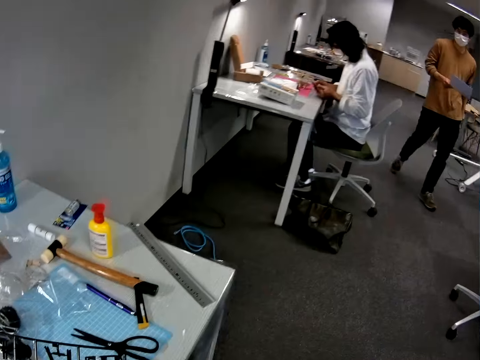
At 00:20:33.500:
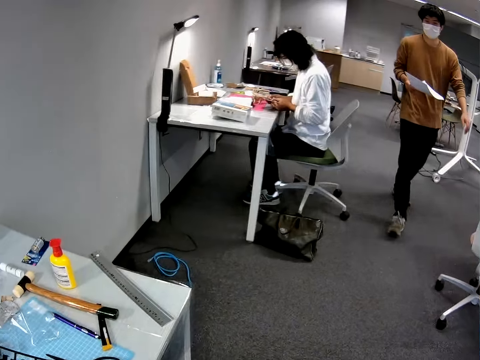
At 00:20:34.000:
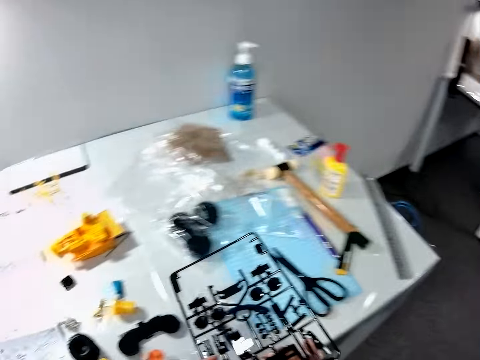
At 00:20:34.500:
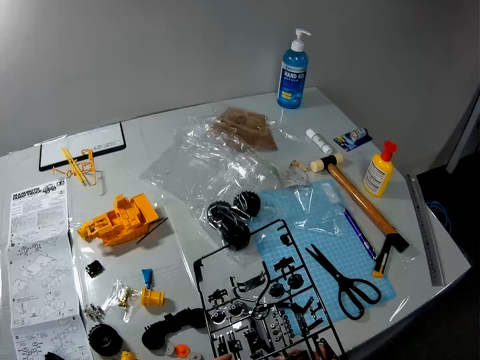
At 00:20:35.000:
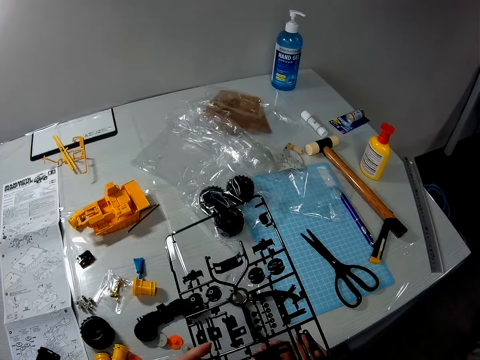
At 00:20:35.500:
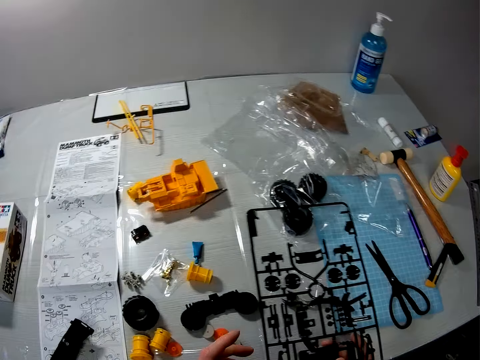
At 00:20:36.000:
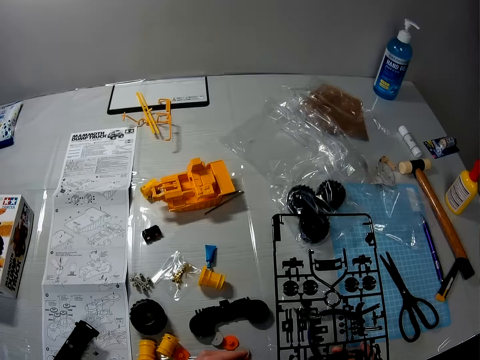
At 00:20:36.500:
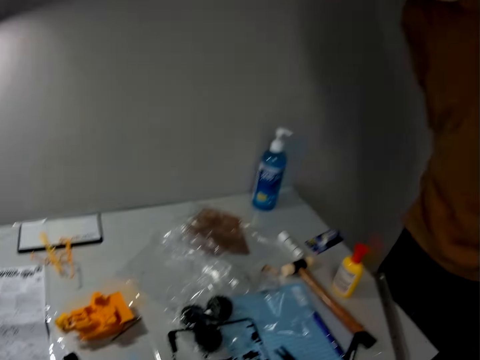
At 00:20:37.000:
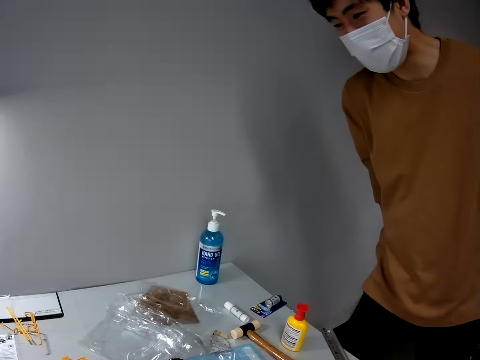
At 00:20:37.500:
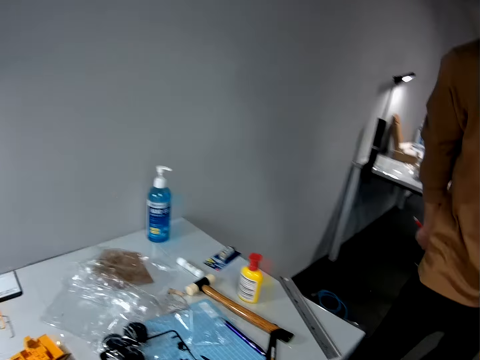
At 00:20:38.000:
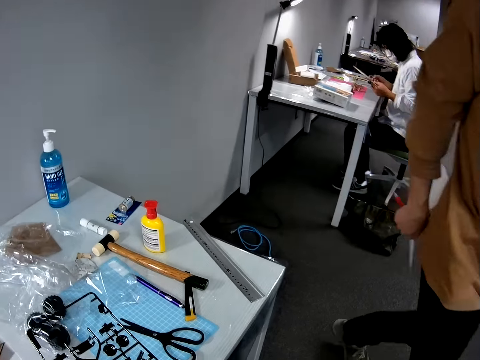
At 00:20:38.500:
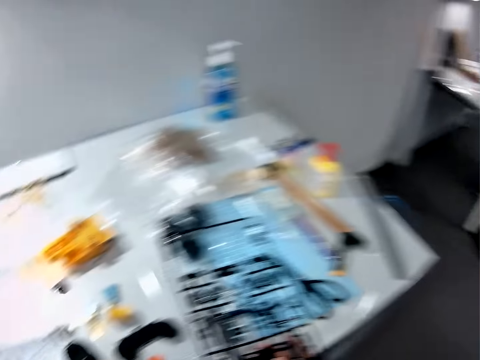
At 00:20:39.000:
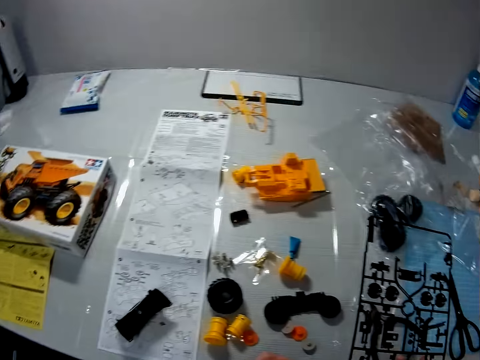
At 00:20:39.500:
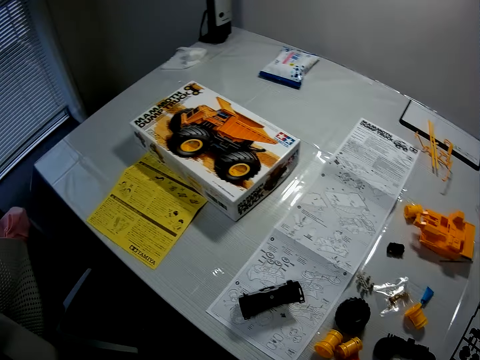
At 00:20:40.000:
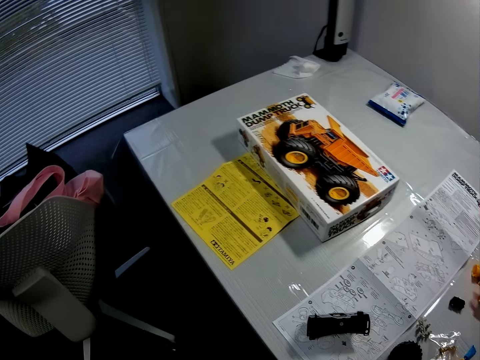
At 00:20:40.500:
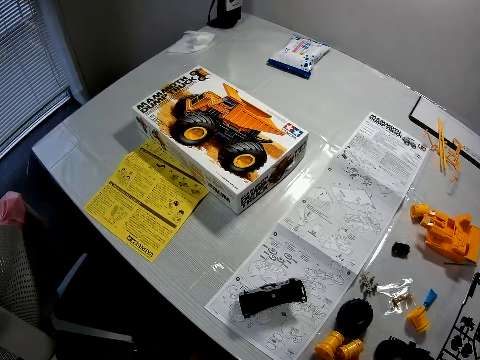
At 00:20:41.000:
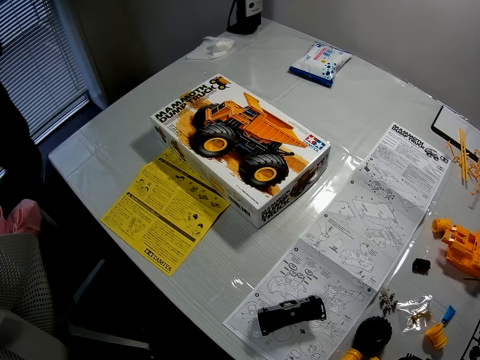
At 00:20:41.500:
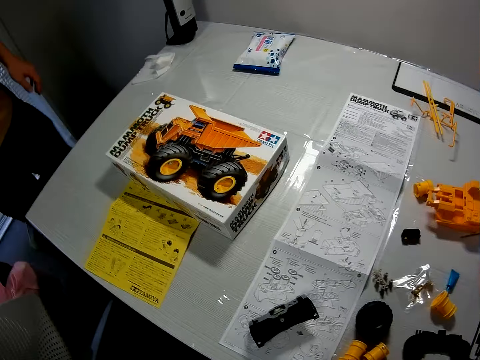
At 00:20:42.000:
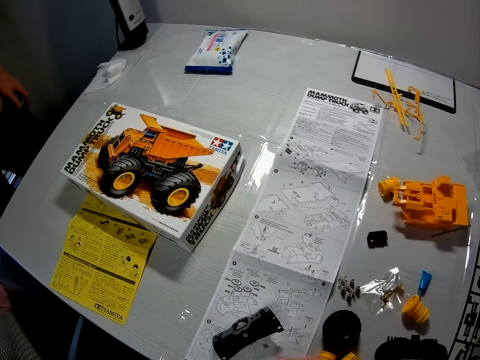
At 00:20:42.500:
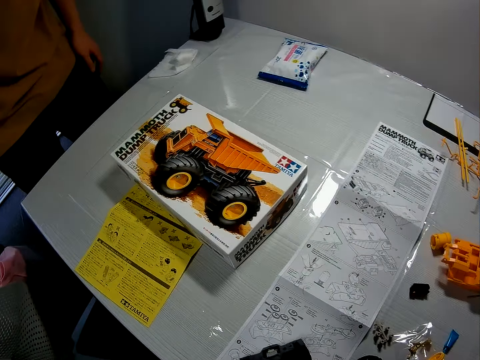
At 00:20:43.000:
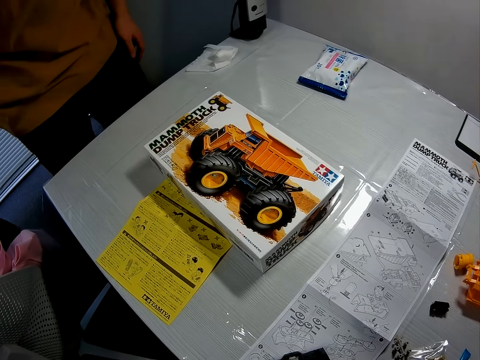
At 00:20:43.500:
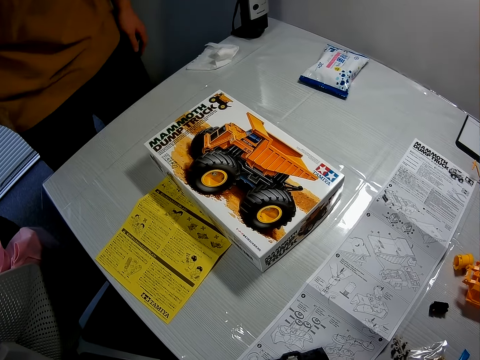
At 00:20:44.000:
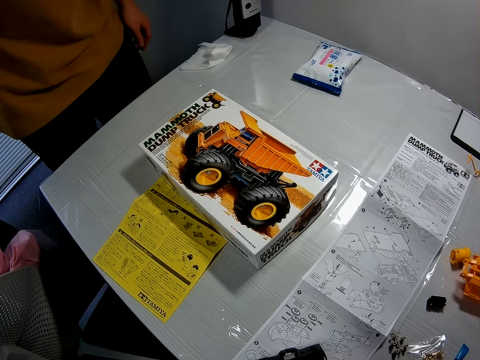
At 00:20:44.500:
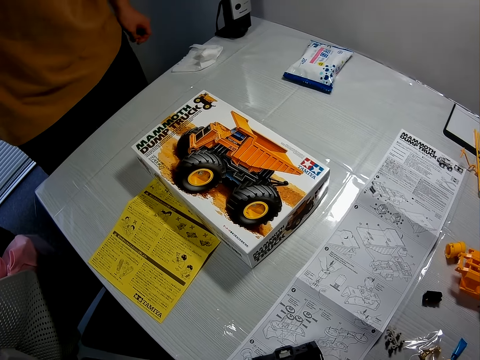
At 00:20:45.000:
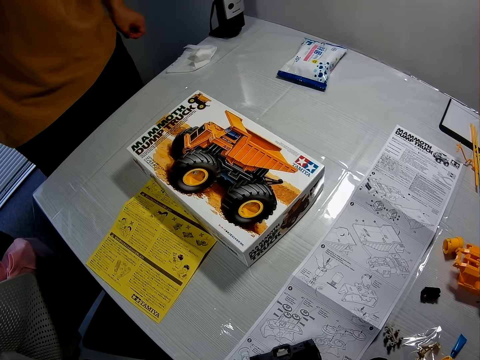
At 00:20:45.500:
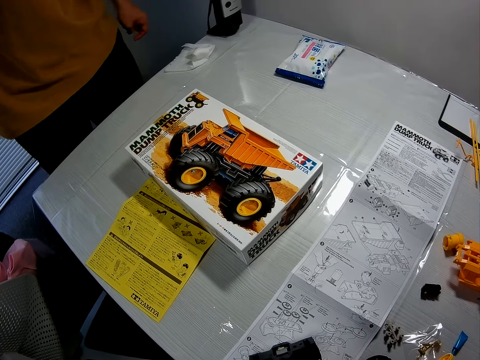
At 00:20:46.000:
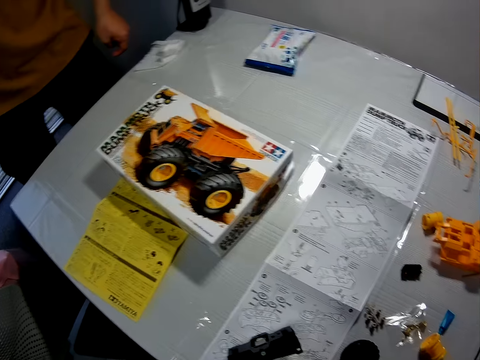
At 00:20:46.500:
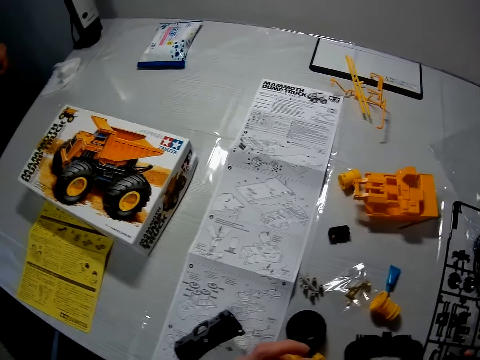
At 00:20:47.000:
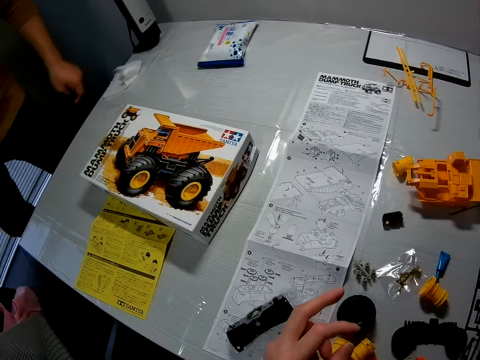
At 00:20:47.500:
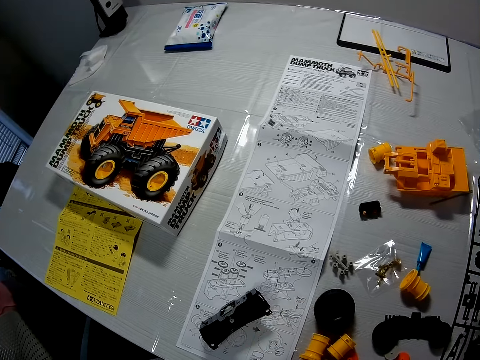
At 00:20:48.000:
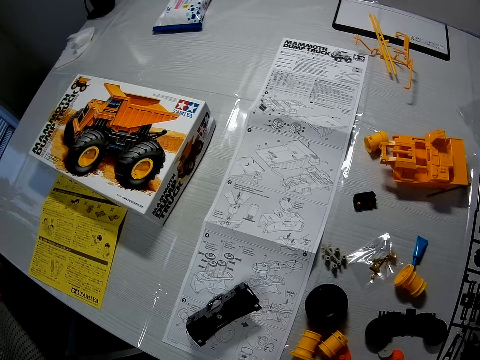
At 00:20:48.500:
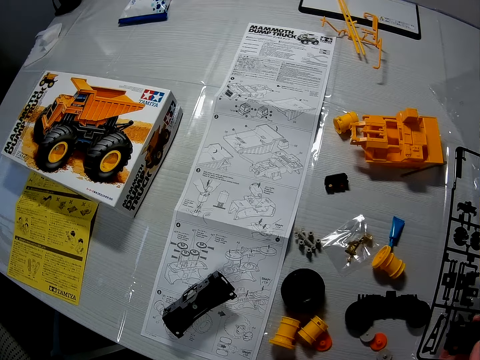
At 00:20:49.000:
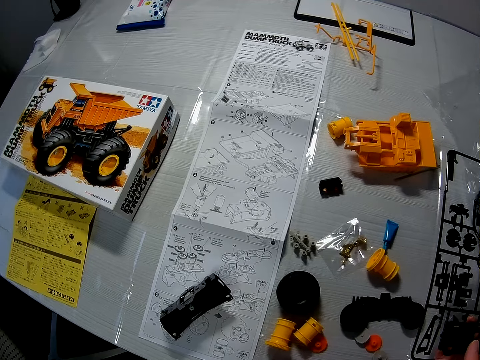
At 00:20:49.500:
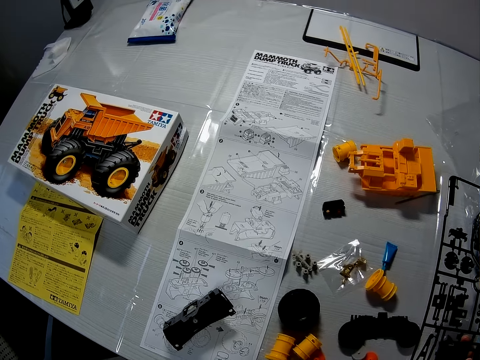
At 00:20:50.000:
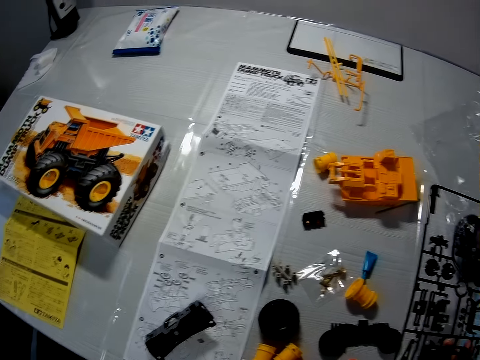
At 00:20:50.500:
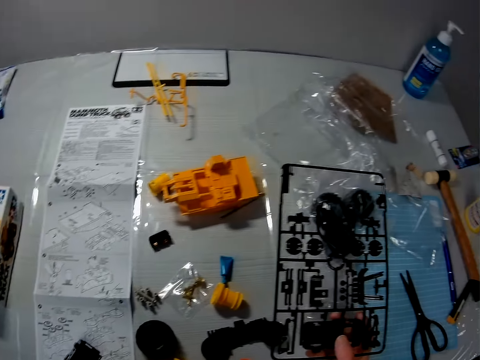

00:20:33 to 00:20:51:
A man appears. Another man walks around. The first man walks towards the camera wearer with a paper in his right hand. The other man converses with the camera wearer. The camera wearer looks at something. The other man appears. The camera wearer interacts with the first man. The other man walks around. The camera wearer looks around. The other man walks around. The camera wearer moves the hand. They converse with the other man. They move the hand. They look around.

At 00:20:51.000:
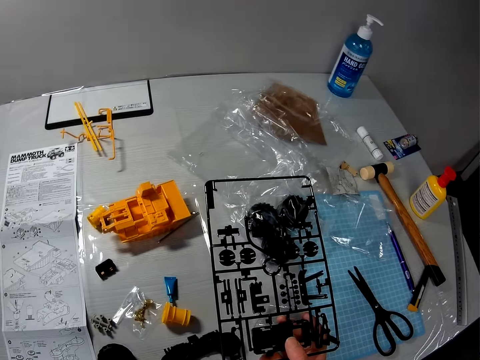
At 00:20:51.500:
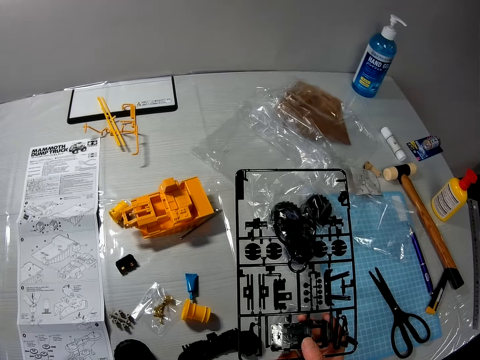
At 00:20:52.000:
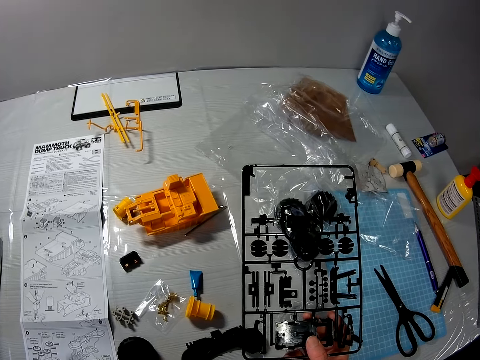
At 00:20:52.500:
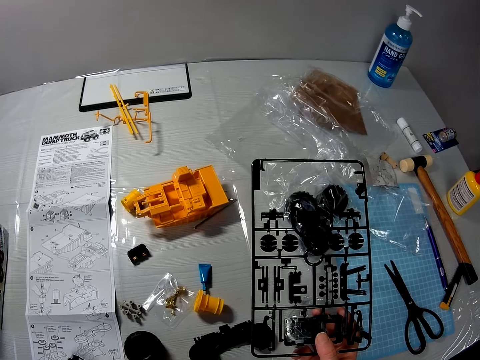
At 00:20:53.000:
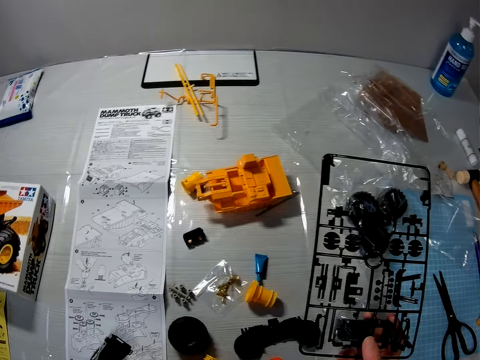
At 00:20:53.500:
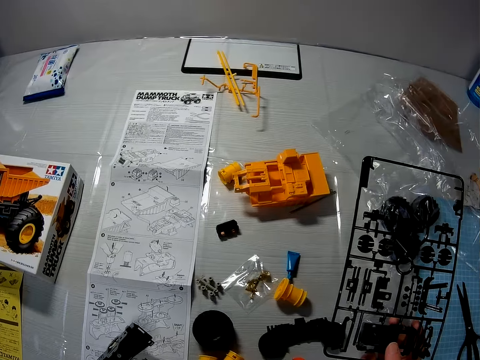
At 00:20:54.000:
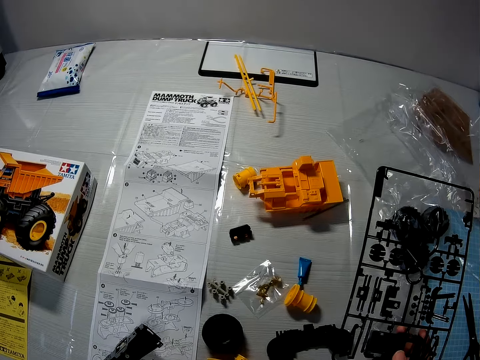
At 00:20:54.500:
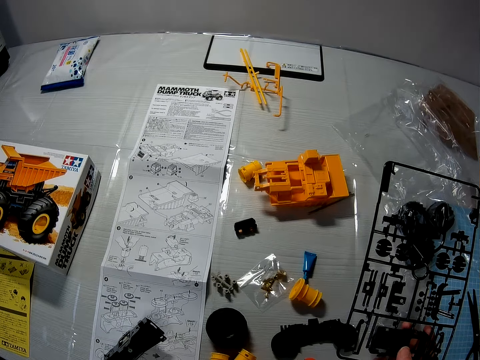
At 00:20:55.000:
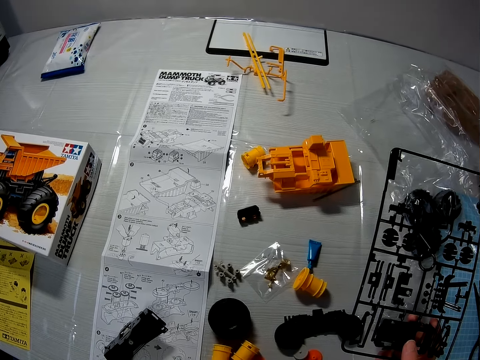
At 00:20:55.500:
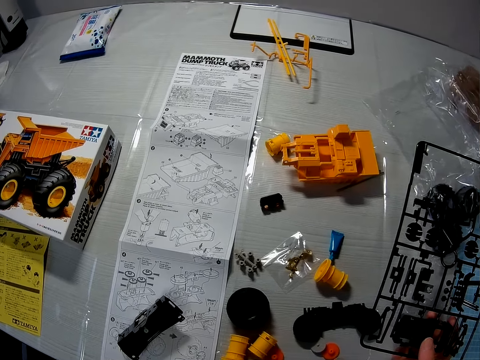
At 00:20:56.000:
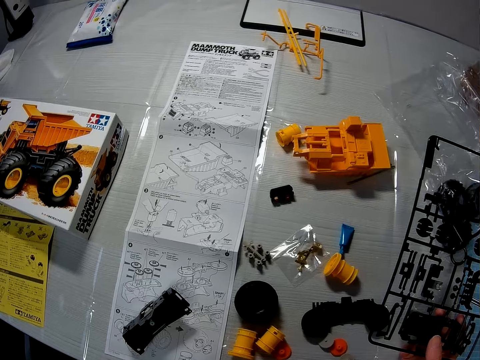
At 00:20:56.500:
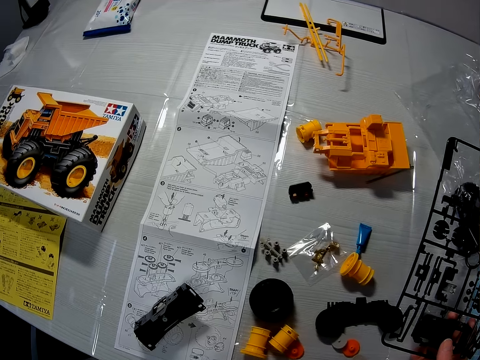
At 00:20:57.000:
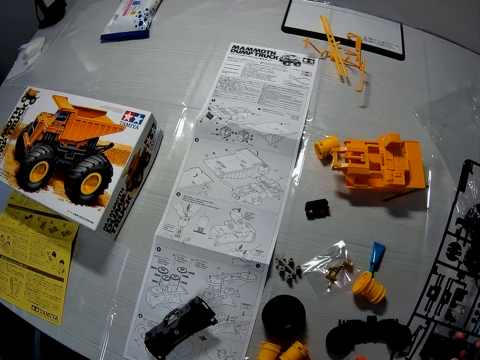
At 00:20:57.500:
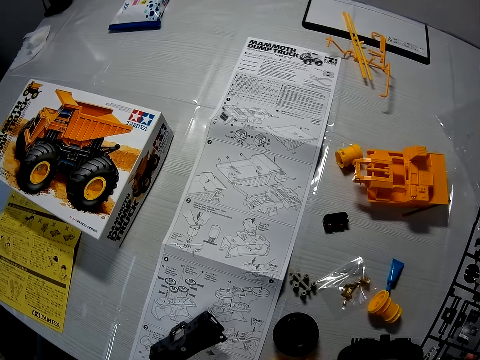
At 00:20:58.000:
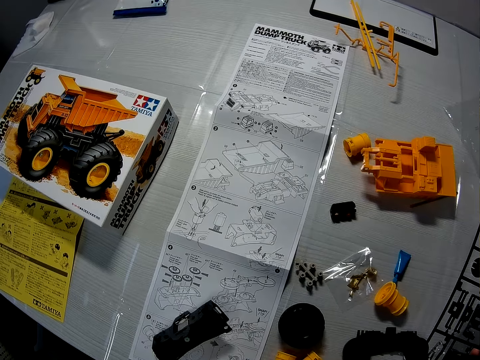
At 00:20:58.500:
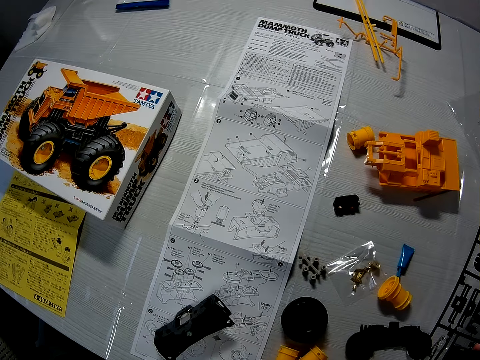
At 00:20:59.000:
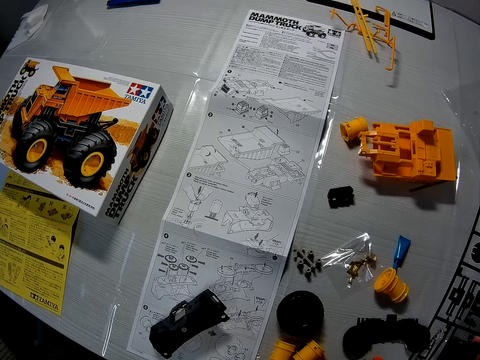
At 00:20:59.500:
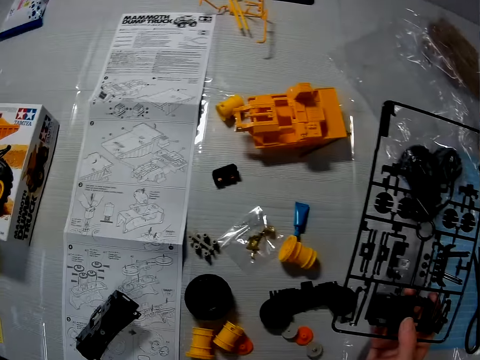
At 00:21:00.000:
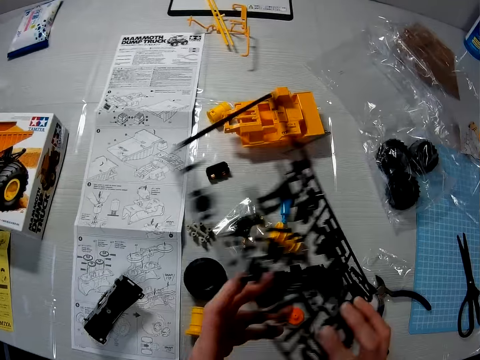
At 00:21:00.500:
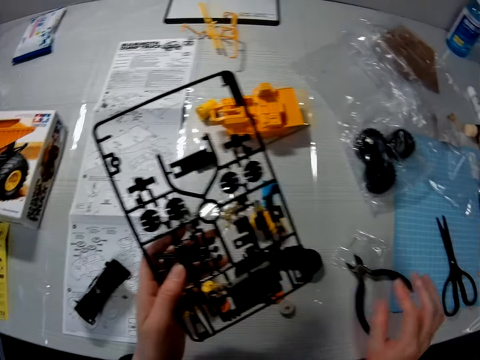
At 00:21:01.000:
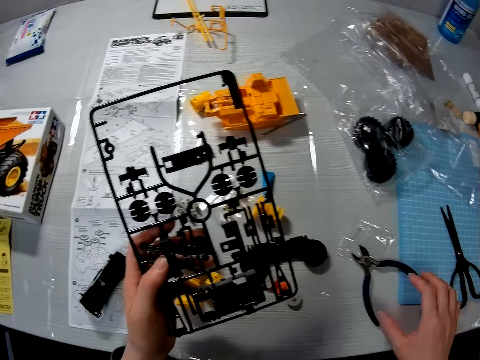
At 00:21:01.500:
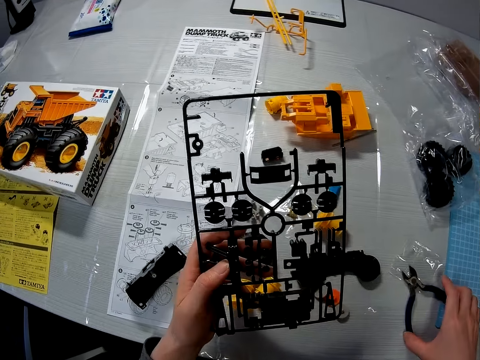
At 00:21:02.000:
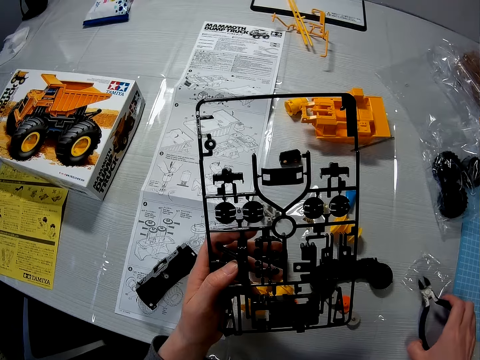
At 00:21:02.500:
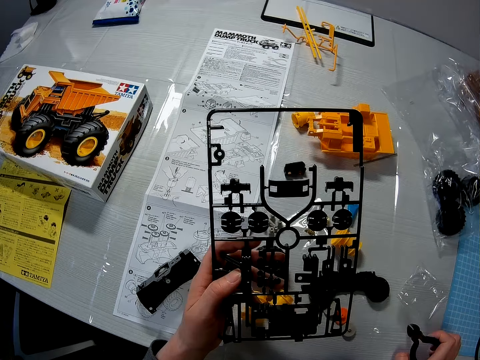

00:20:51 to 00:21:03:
The camera wearer turns something. He passes something to the left hand. He picks up a wire cutter with his right hand.
